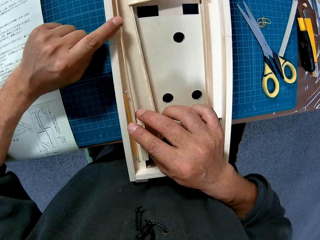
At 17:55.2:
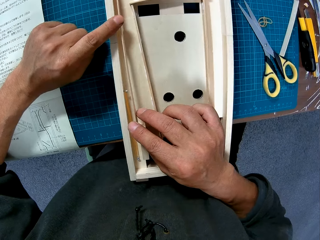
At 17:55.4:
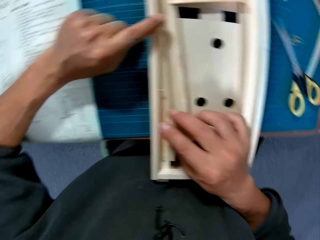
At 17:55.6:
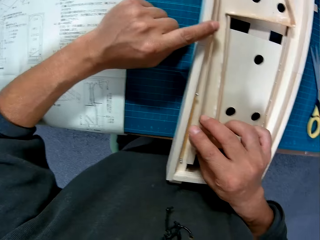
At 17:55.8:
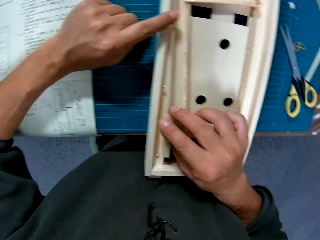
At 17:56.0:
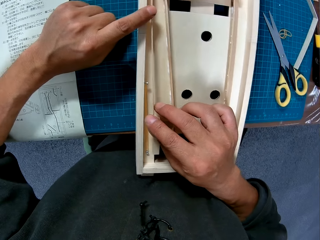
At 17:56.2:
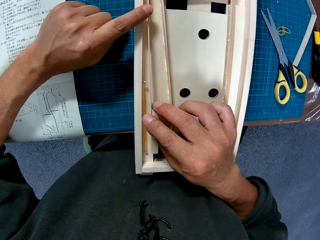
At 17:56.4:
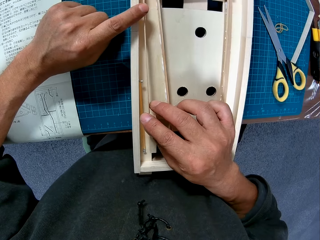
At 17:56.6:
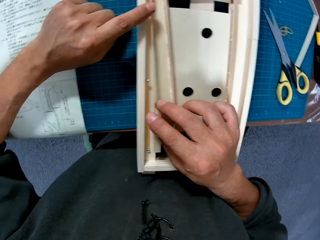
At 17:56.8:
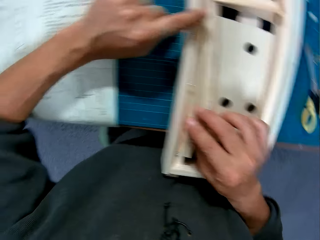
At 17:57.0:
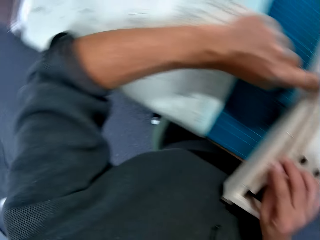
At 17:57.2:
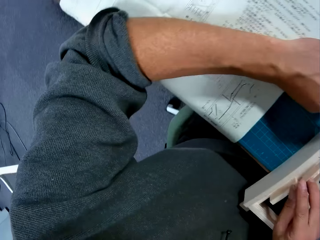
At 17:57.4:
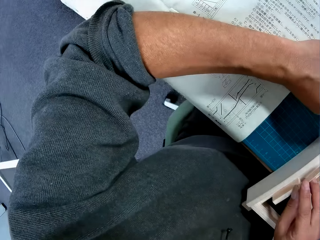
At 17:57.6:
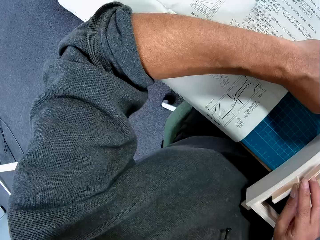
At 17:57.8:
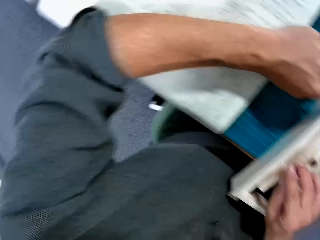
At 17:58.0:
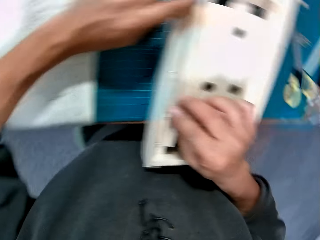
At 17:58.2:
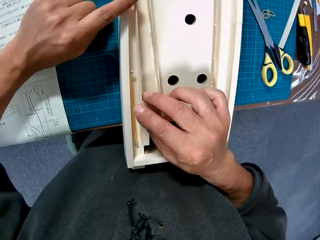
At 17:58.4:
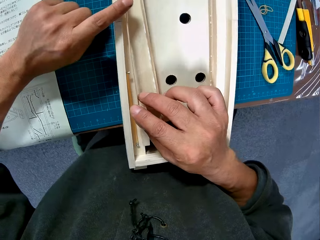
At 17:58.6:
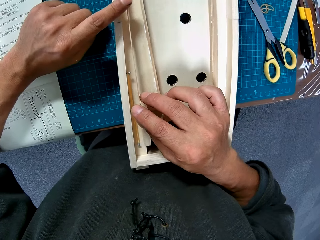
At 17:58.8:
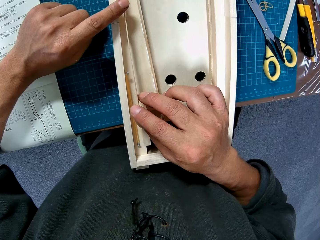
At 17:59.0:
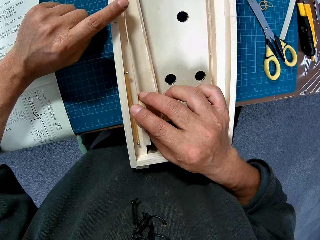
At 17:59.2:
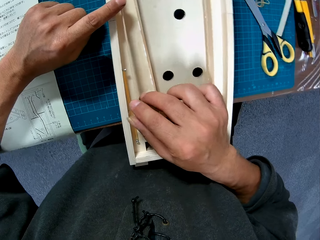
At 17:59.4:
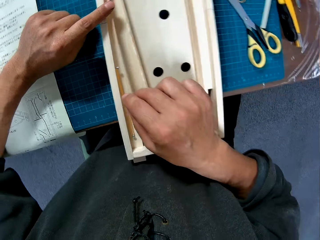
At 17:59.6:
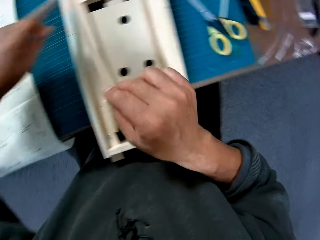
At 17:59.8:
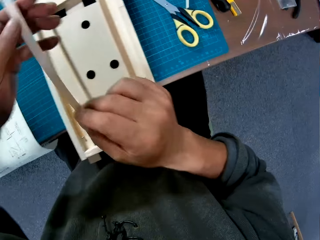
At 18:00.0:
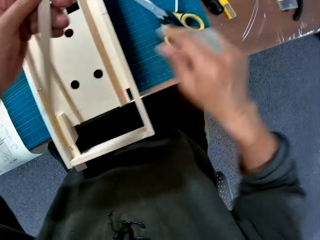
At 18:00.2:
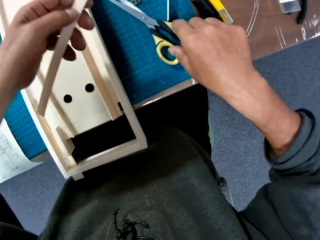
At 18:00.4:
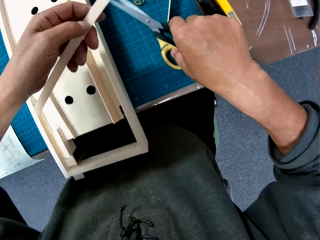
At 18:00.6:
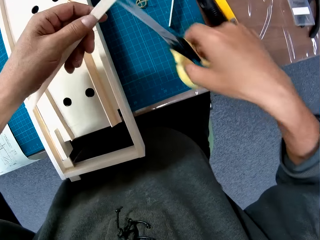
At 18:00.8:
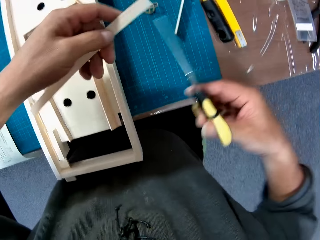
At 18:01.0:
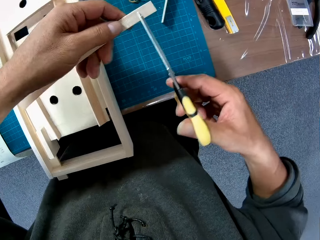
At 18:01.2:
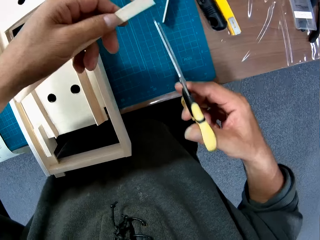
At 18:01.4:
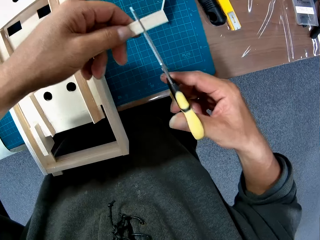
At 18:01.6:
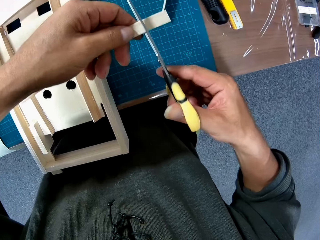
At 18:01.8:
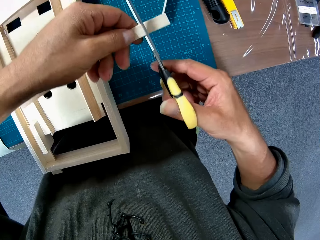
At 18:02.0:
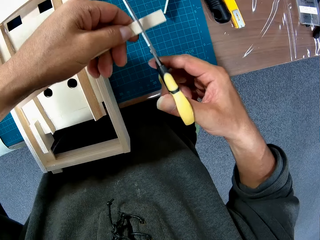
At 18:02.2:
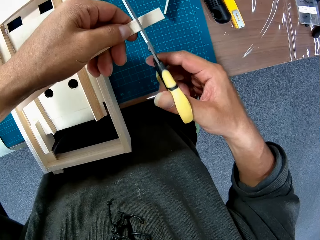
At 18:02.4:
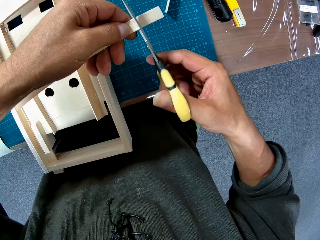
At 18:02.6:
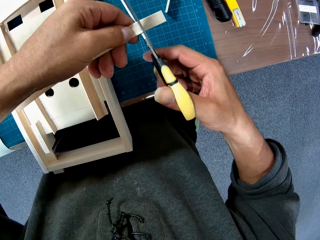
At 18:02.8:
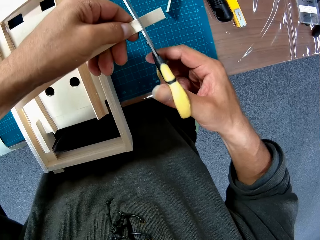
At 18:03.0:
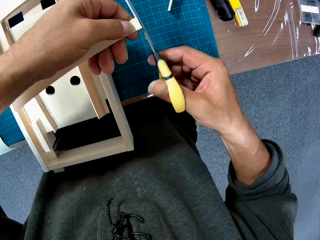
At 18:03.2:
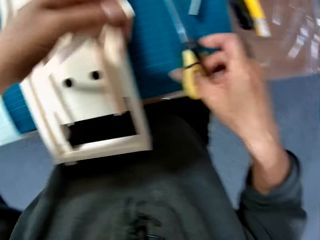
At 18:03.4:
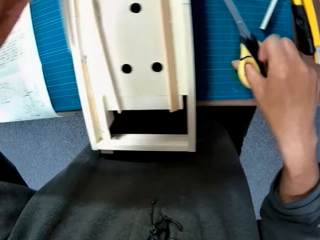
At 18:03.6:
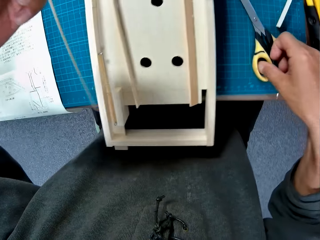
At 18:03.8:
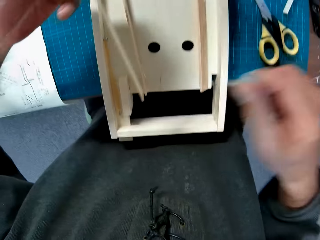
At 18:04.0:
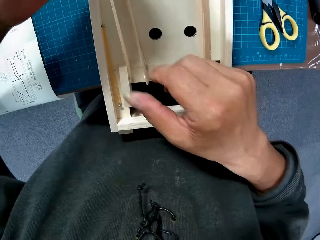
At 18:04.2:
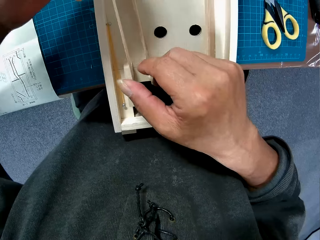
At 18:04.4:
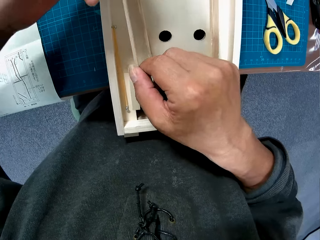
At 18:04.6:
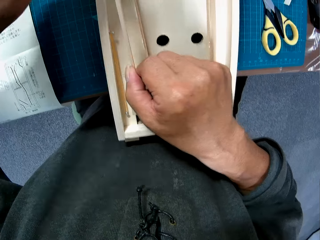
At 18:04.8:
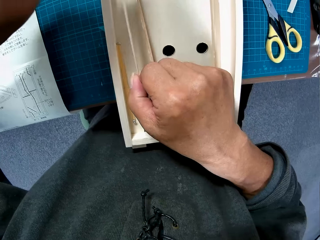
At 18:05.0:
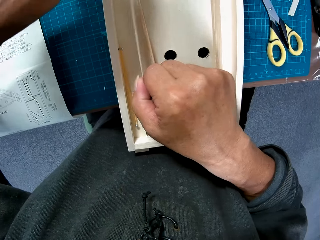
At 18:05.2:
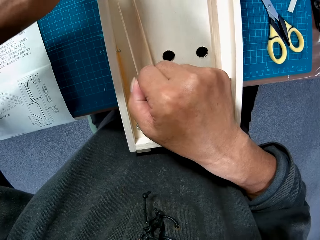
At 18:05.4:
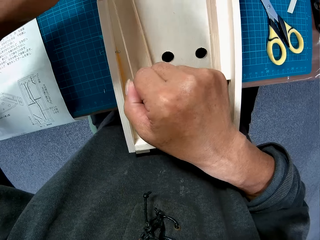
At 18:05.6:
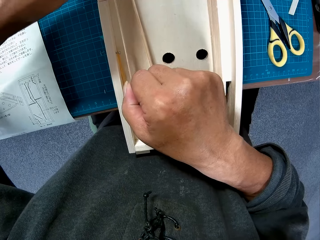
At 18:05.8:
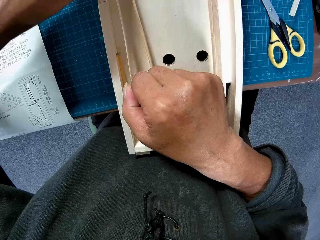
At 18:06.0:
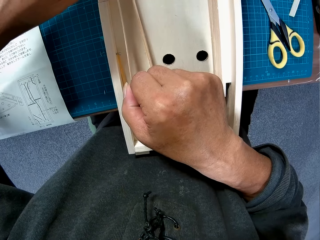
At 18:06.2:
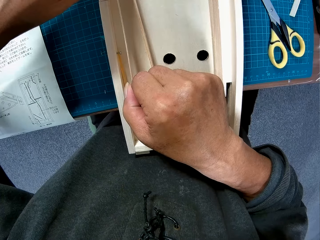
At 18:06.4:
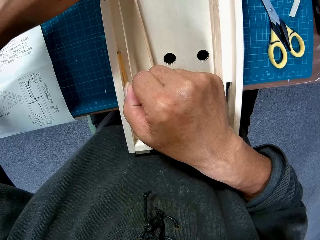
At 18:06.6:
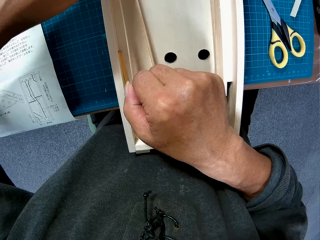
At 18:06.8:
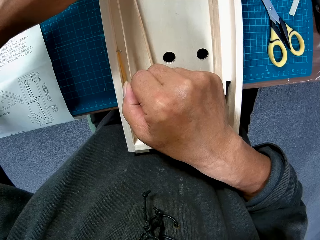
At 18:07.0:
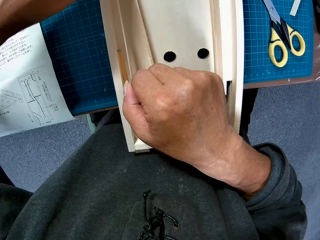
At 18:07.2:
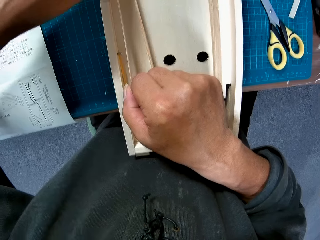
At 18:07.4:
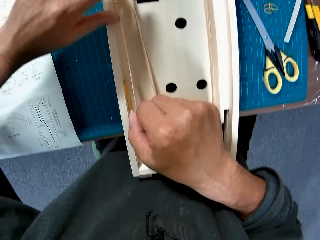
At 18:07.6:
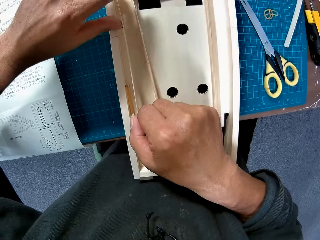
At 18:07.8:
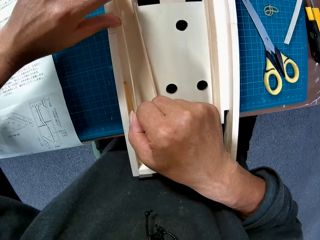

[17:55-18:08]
The camera wearer looks at the manual on the table. They look at the mechanical model. They remove the third piece from the mechanical model. They pick up the scissors from the table. They cut the third piece with the scissors. They drop the scissors on the table. They place the third piece on the mechanical model.

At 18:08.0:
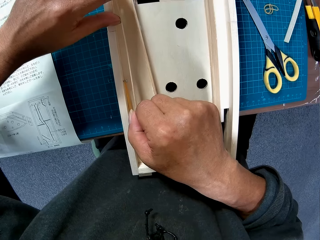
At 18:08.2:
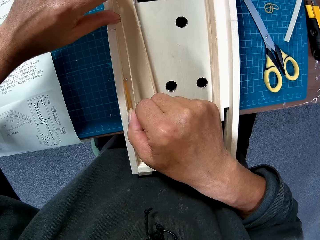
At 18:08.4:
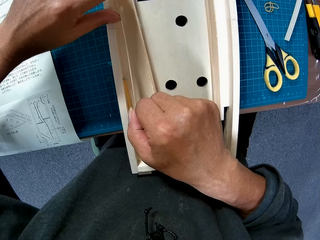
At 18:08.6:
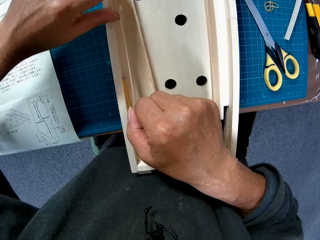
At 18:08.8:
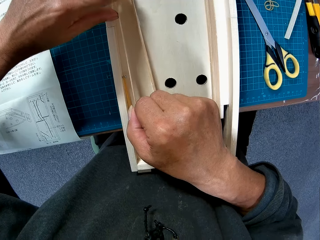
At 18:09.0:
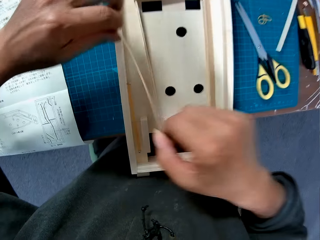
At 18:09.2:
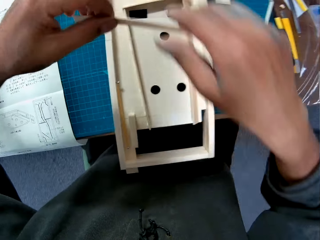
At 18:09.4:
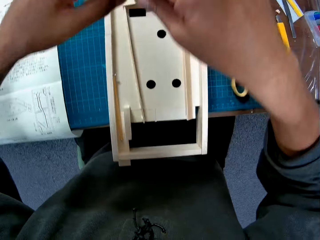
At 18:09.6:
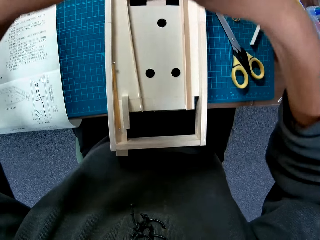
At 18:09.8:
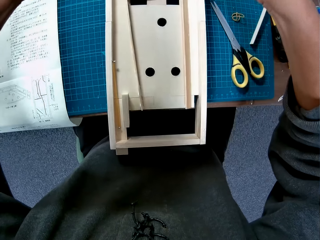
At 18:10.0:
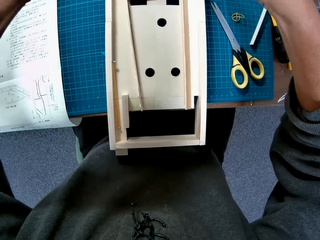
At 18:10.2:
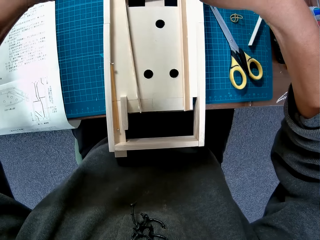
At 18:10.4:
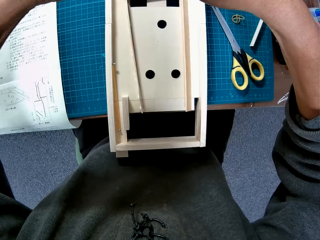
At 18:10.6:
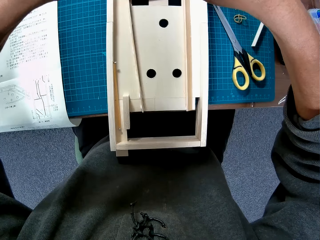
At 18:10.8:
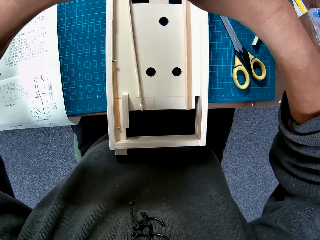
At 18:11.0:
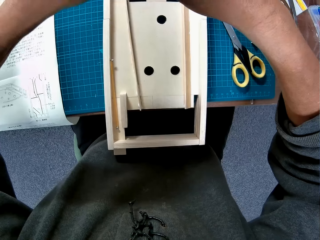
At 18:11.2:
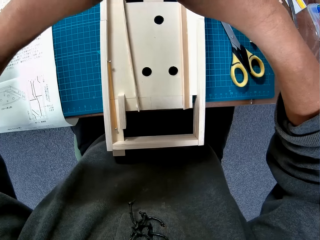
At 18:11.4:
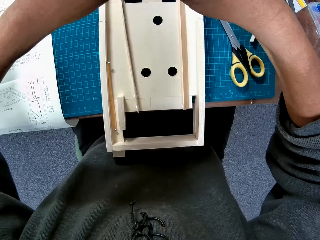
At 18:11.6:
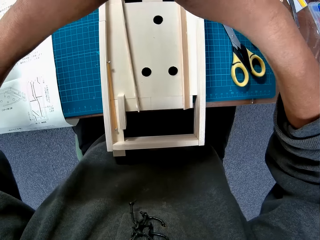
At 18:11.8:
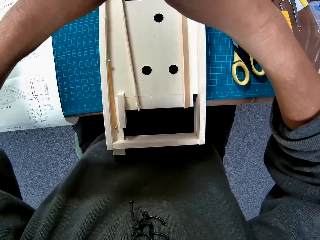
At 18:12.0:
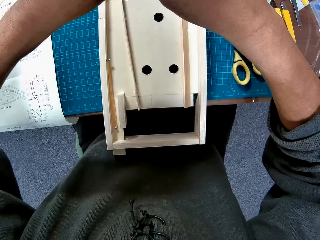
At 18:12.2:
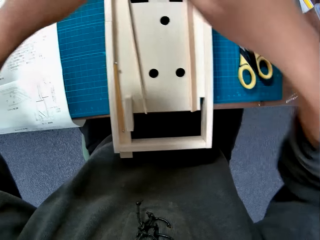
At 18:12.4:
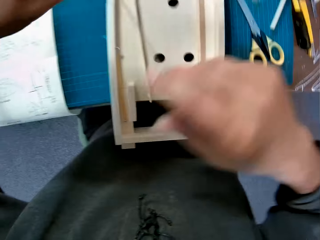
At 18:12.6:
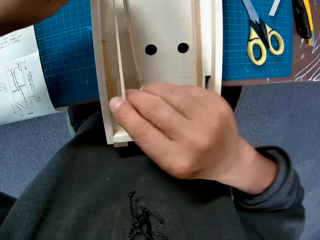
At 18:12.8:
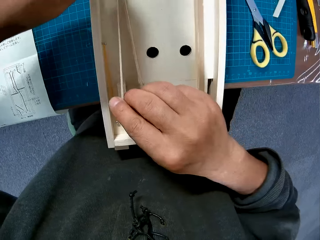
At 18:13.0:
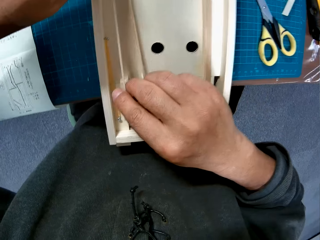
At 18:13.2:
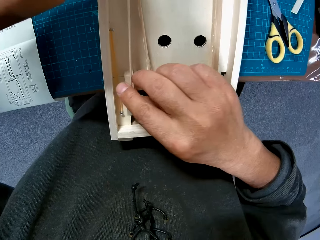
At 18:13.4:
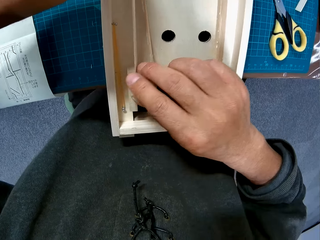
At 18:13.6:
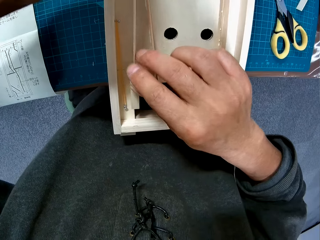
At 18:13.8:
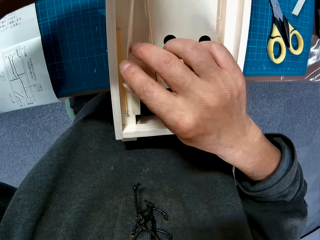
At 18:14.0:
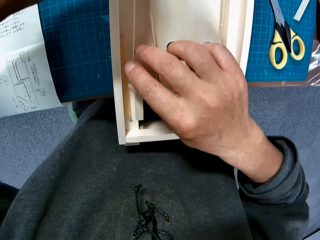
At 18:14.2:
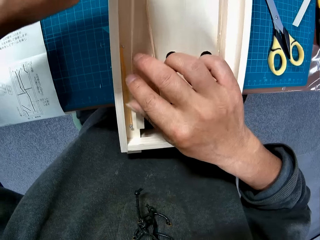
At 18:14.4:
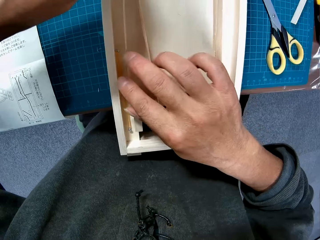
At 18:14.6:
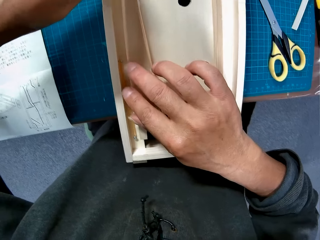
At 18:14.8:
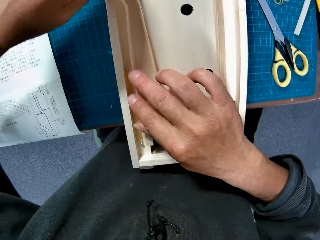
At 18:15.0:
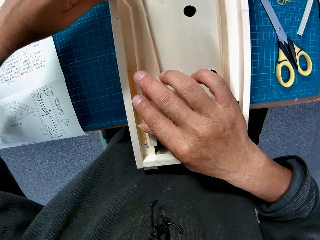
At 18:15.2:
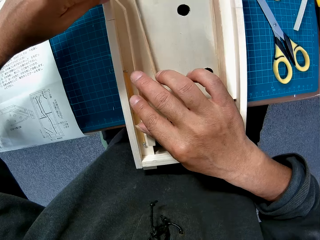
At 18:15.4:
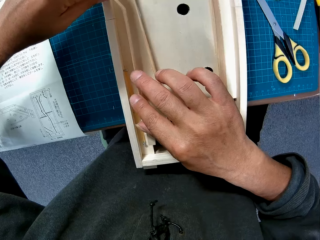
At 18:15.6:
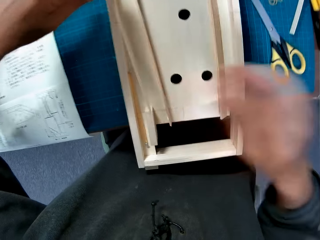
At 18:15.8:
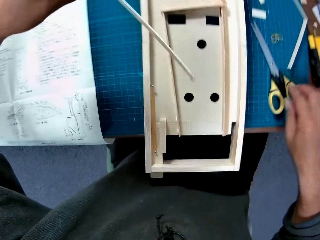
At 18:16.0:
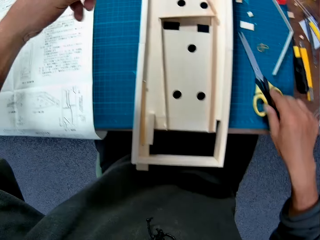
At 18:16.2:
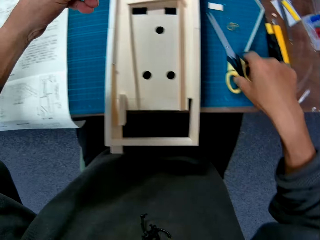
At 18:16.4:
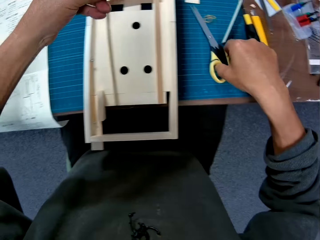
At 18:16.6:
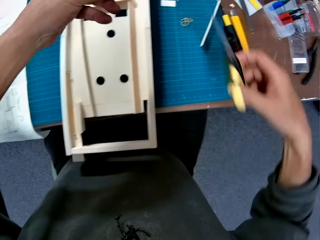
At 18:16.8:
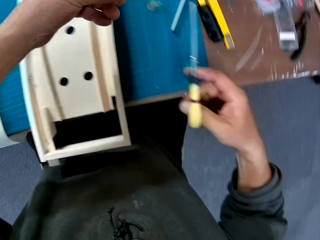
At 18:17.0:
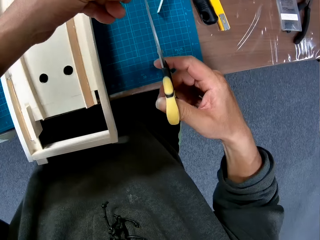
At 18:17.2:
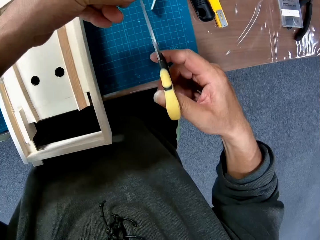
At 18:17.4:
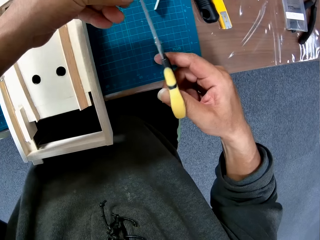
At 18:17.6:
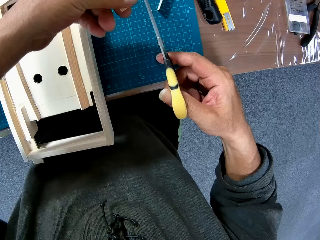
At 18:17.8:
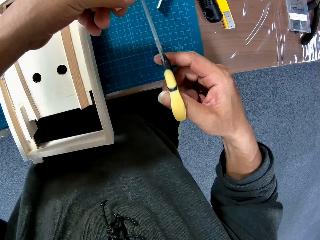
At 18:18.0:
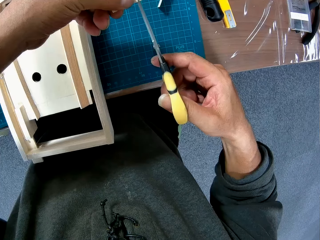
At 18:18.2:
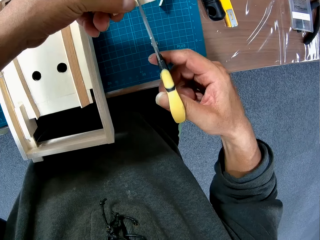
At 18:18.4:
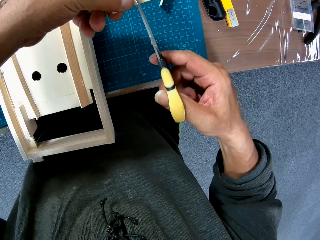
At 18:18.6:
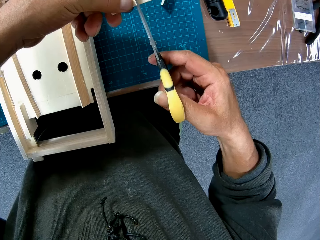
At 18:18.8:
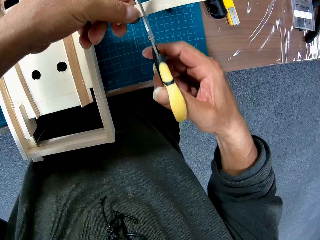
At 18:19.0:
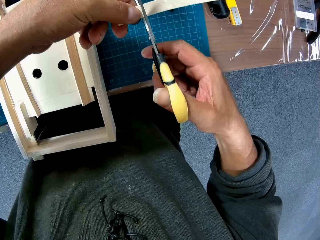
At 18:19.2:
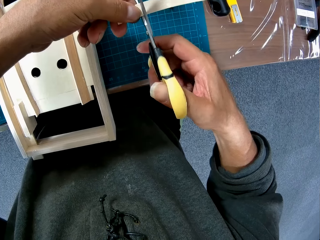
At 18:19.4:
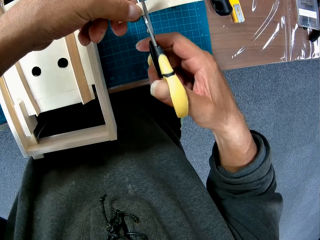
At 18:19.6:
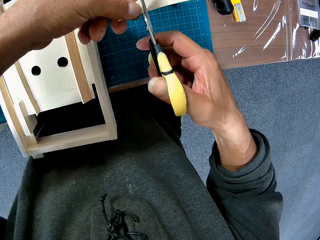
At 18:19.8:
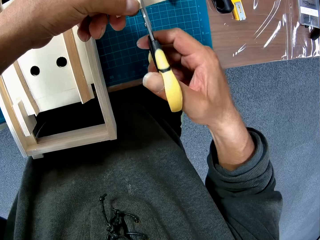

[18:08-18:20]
The camera wearer removes the third piece from the mechanical model. He bends the third piece. He places the third piece on the mechanical model. He picks up the scissors from the table with his right hand. He cuts the piece of wood with the scissors in his right hand.
